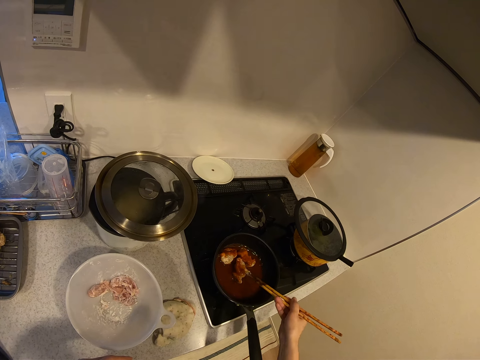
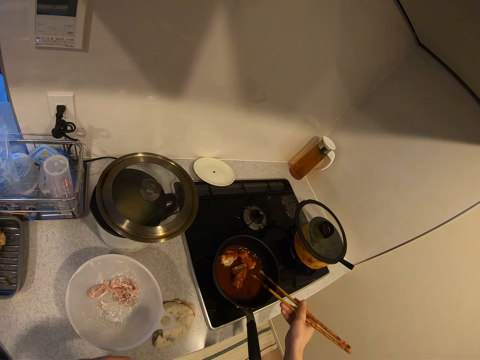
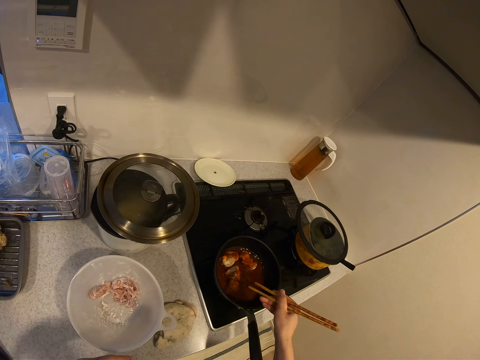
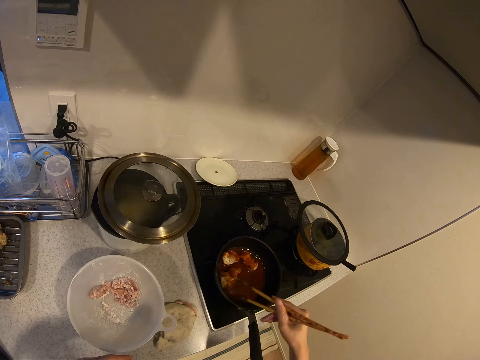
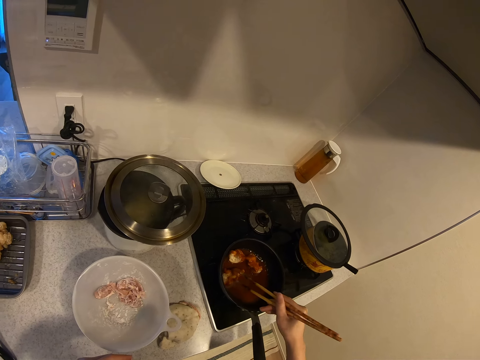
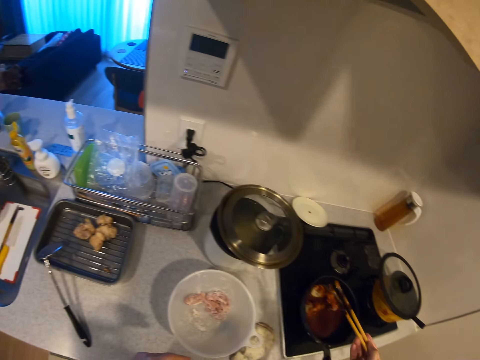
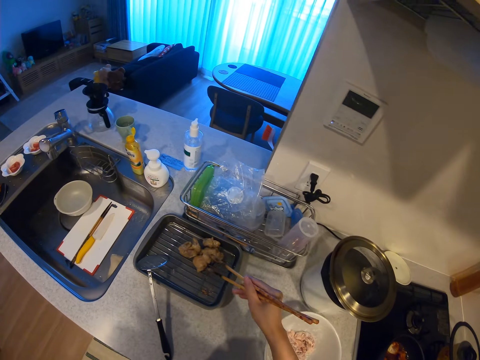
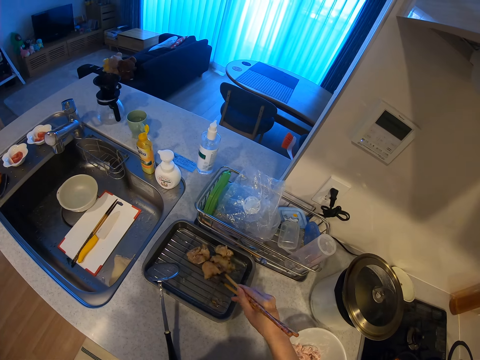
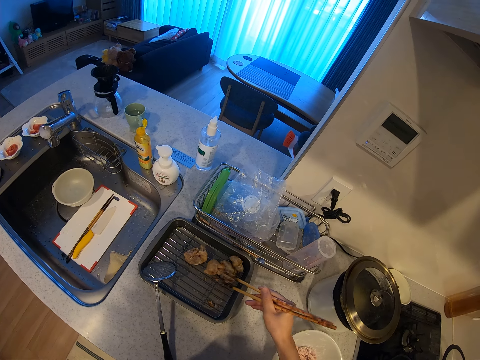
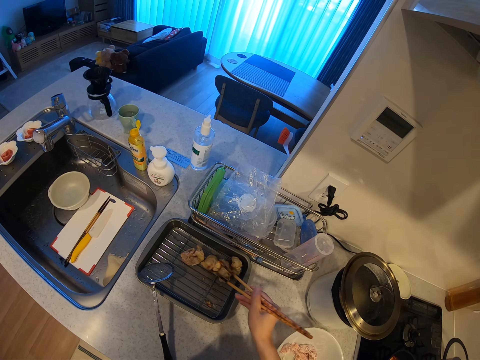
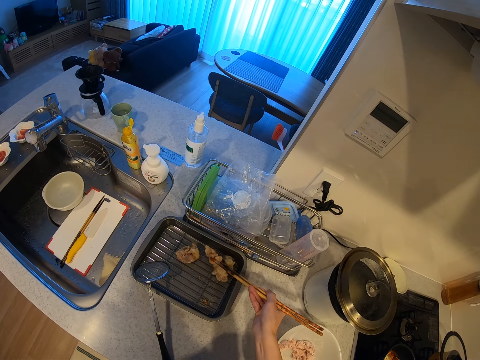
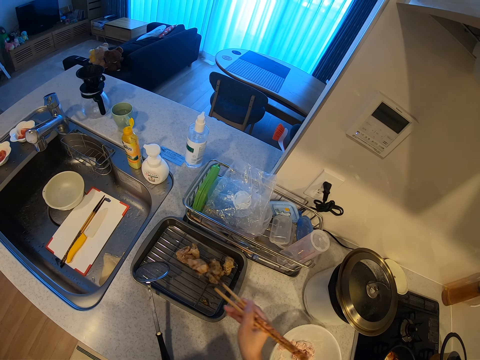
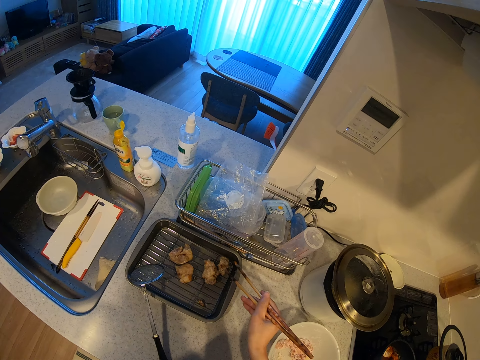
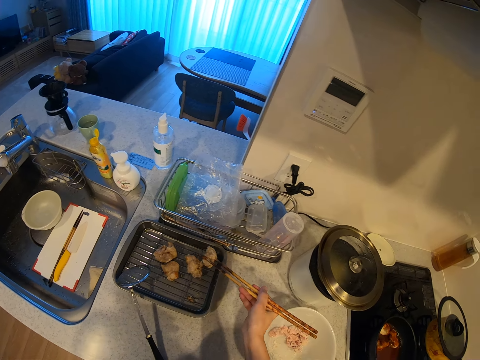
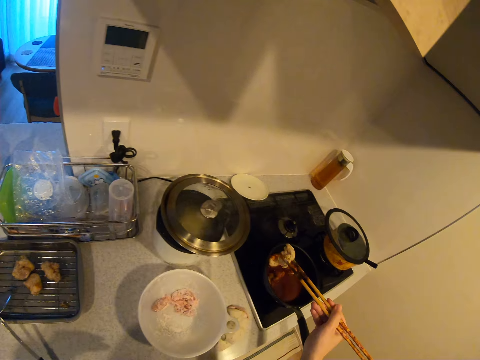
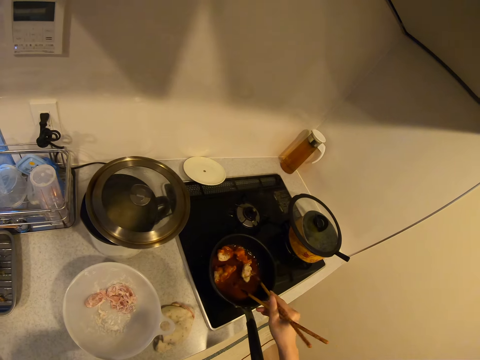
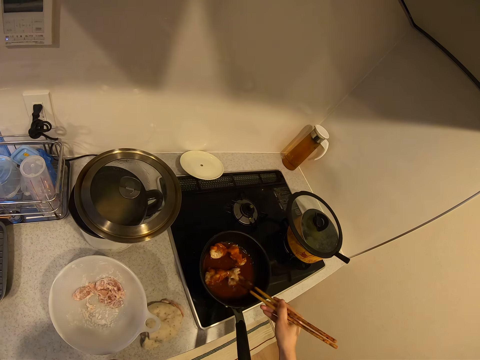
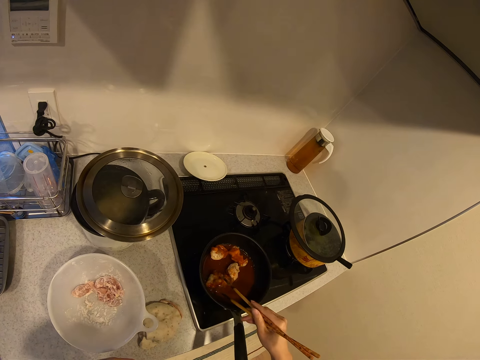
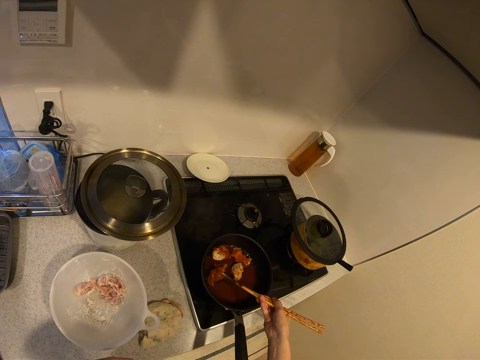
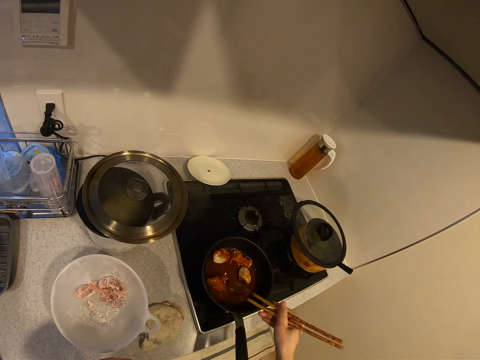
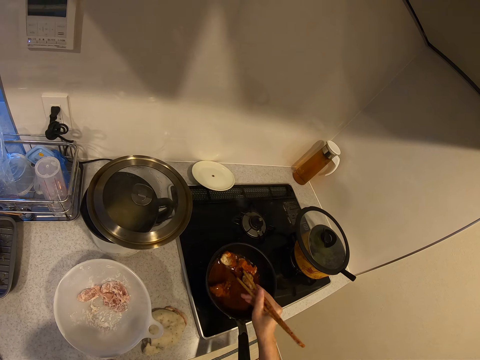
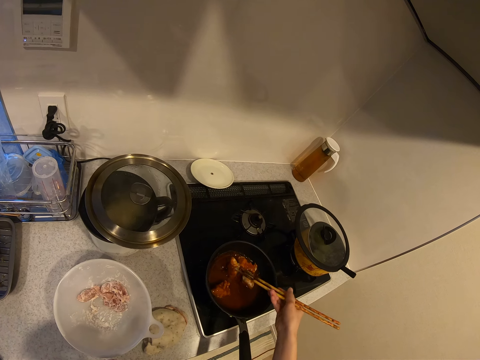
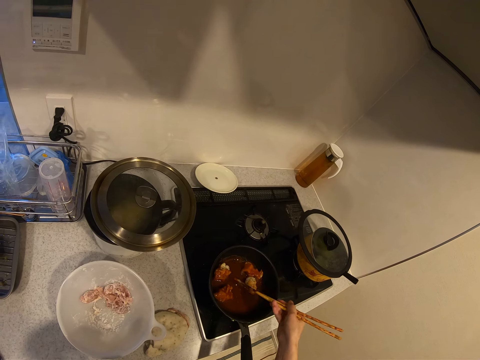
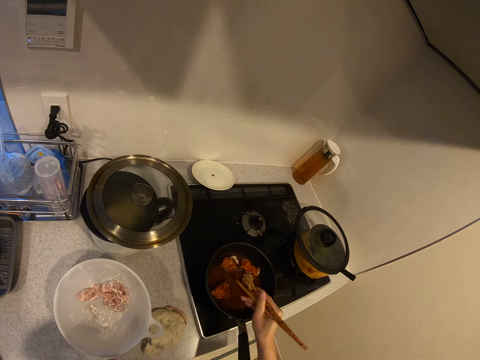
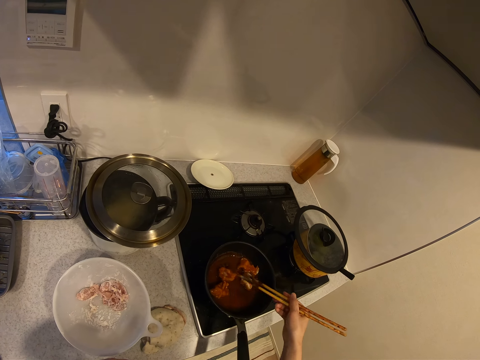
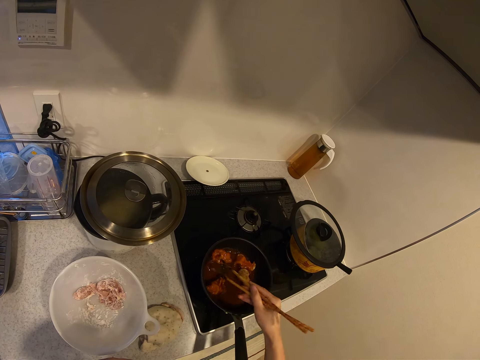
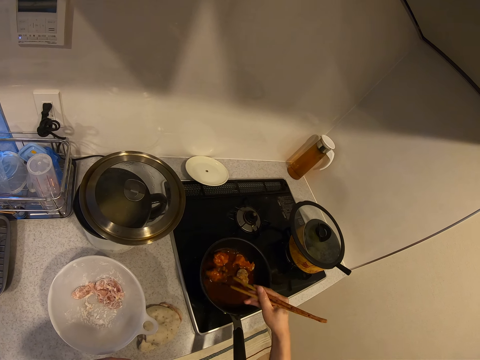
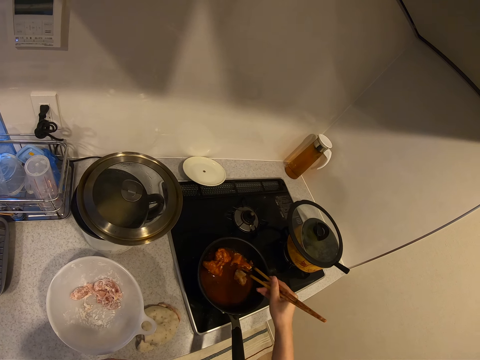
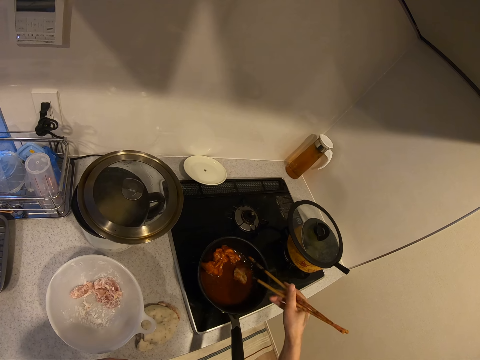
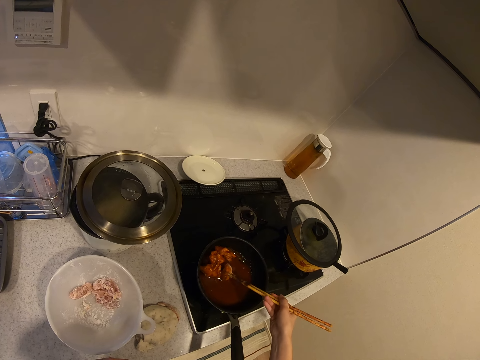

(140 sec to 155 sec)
The camera wearer picks up something and drops something. They pick up something and dip something in a frying pan. They turn the meat with the sauce in the frying pan.

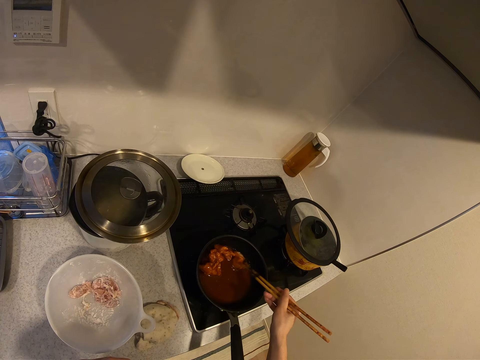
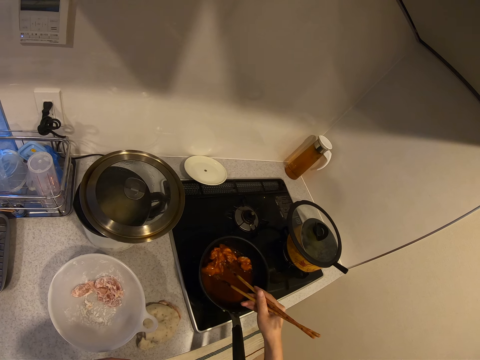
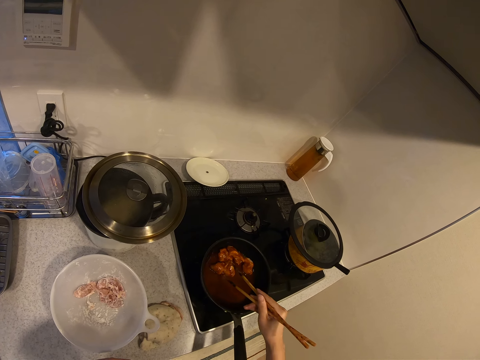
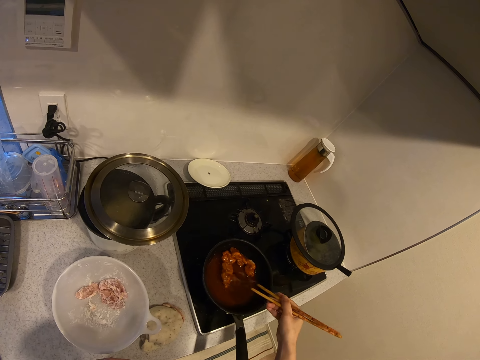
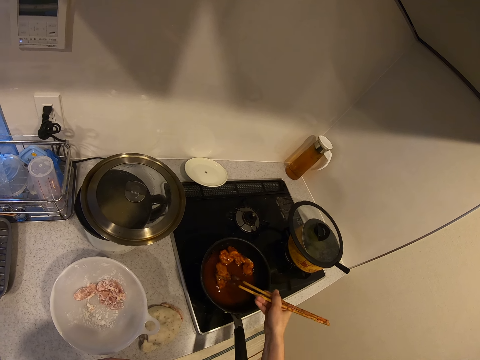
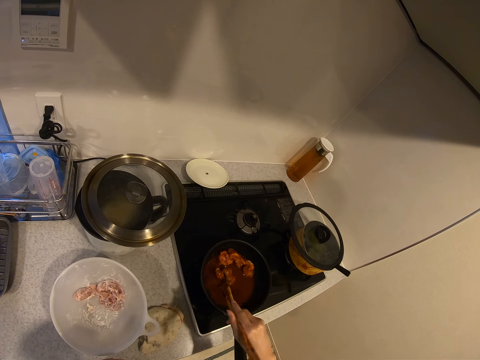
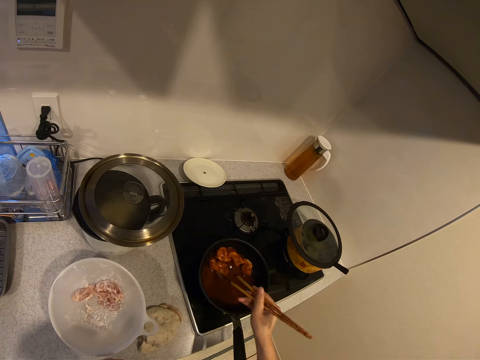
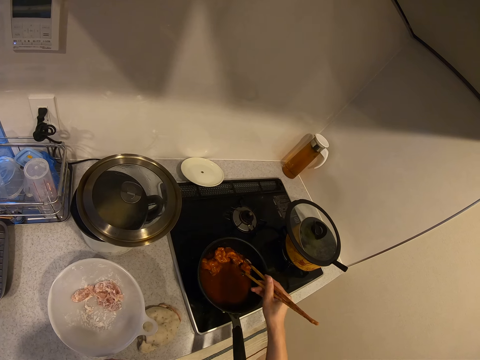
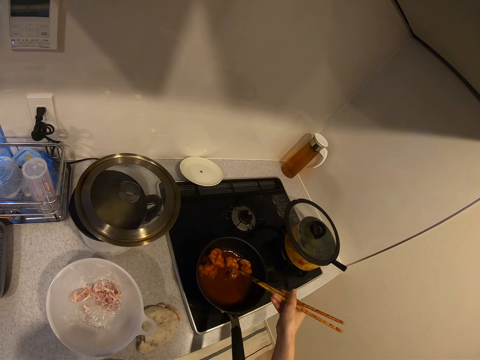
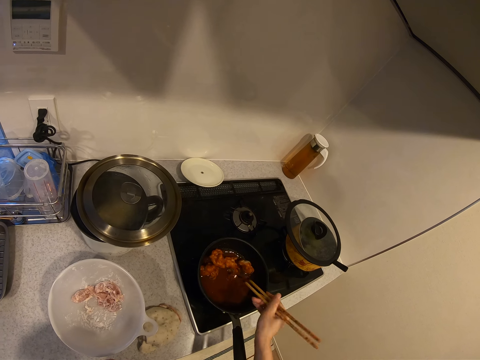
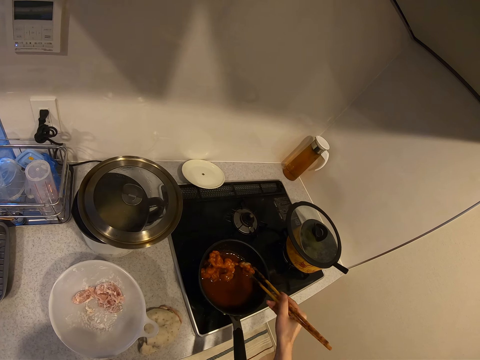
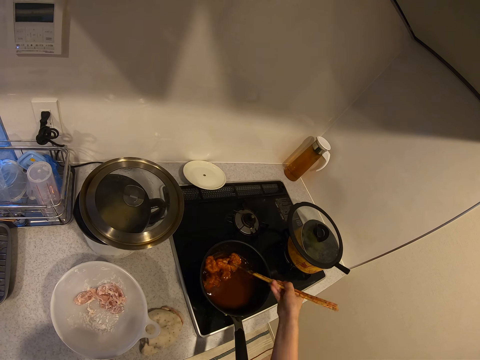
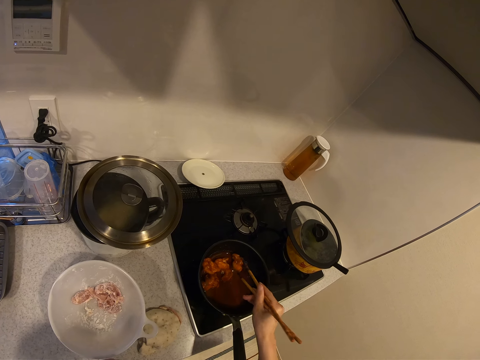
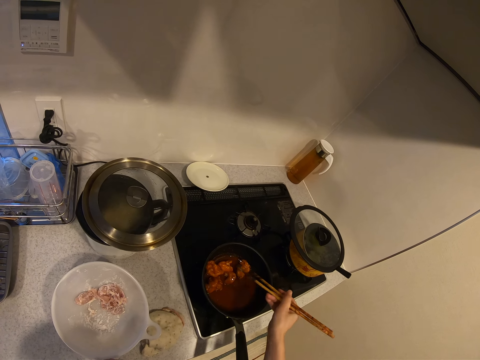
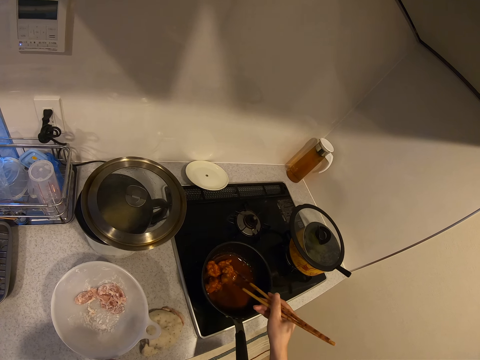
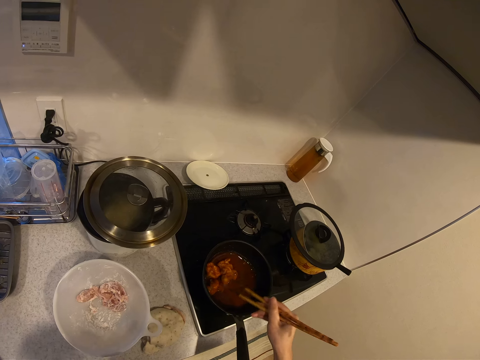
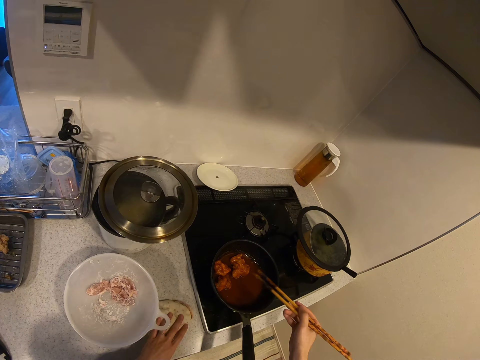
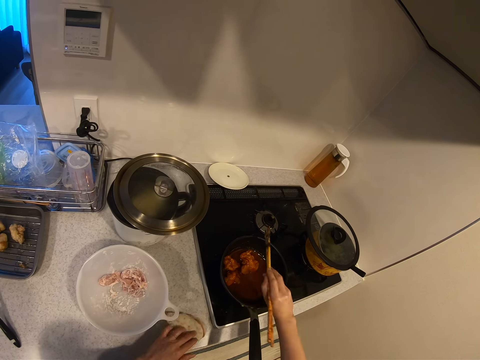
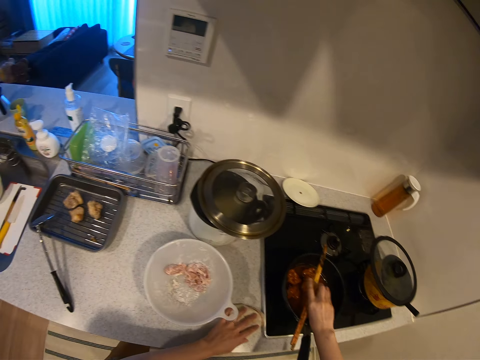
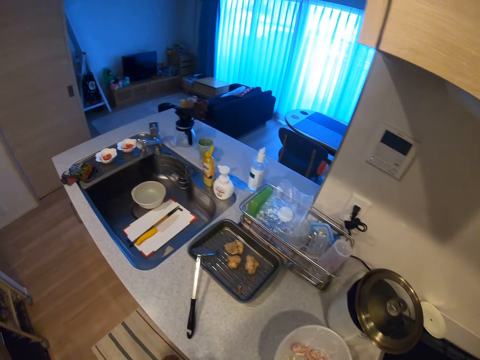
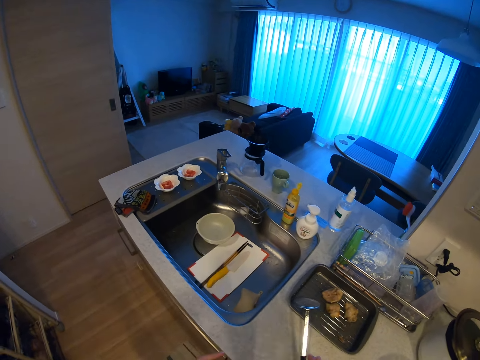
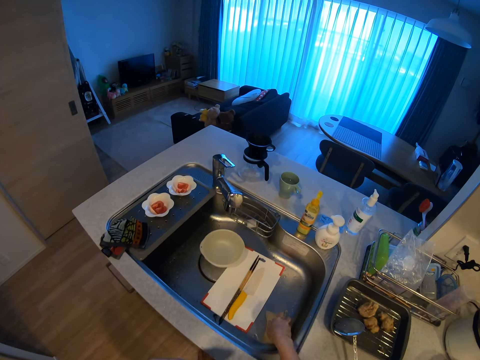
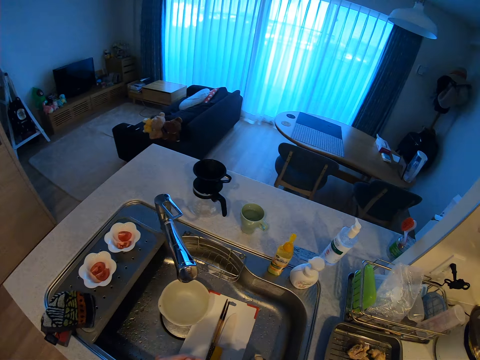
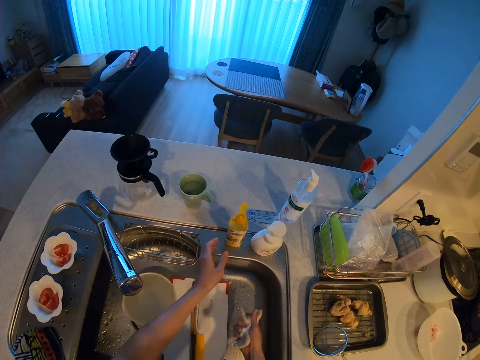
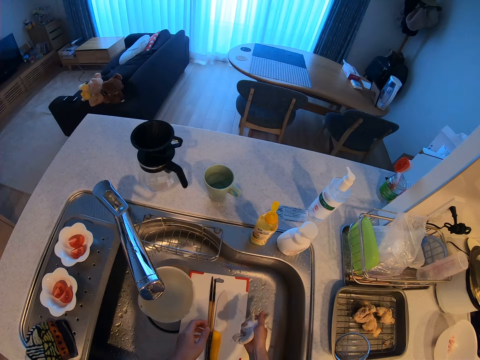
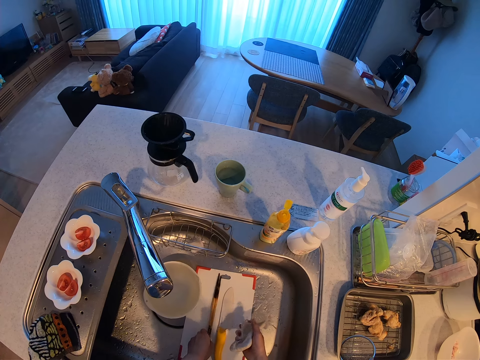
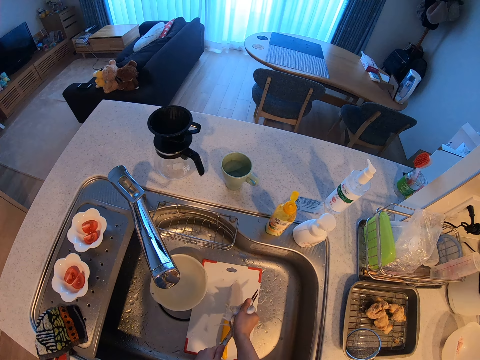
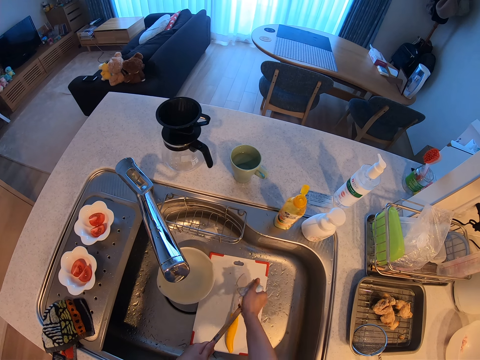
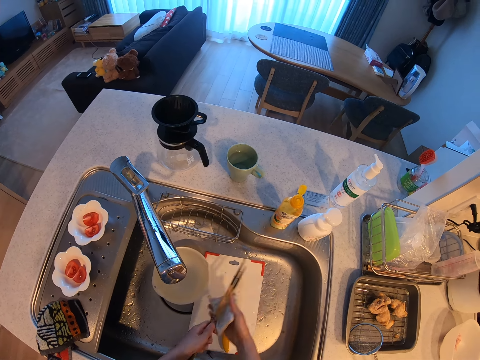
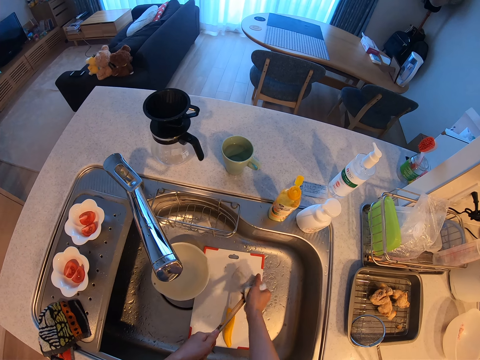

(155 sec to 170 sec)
The camera wearer cleans his hand on the kitchen towel beside the cooker. He drops the chopsticks. He walks to a sink. He picks up a dish cloth. He picks up the chopsticks. He cleans the chopsticks in the sink with the kitchen towel.
